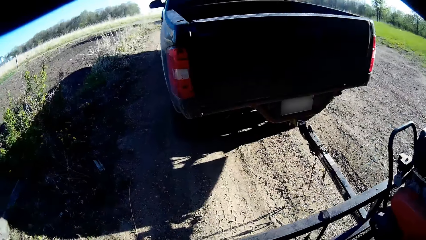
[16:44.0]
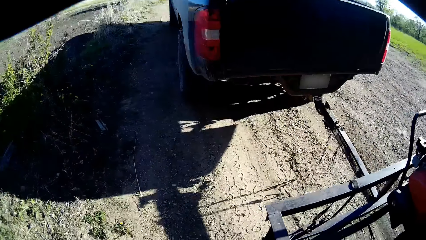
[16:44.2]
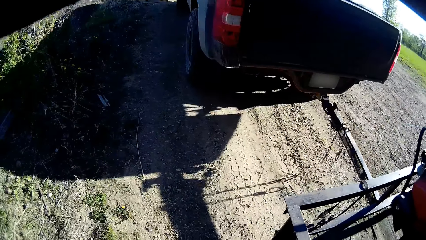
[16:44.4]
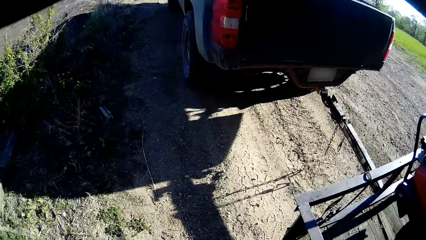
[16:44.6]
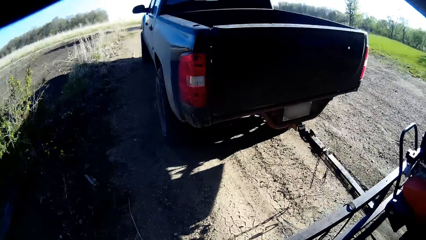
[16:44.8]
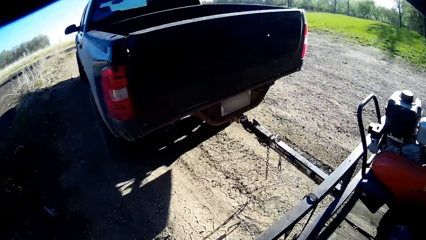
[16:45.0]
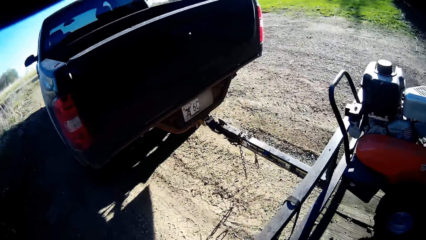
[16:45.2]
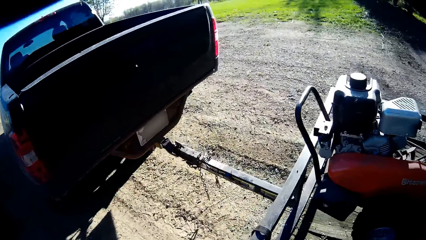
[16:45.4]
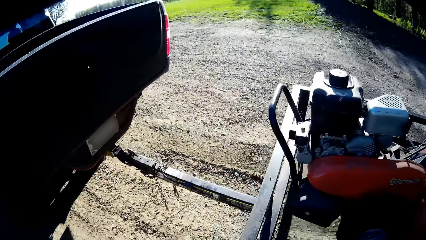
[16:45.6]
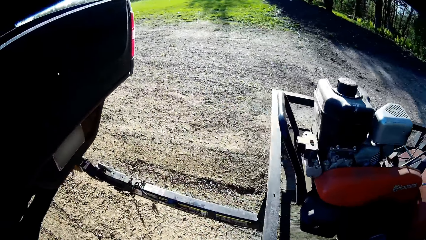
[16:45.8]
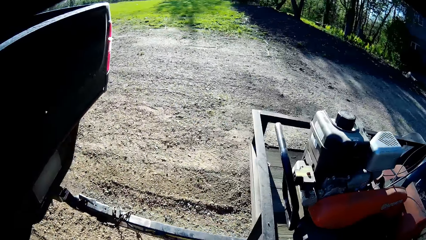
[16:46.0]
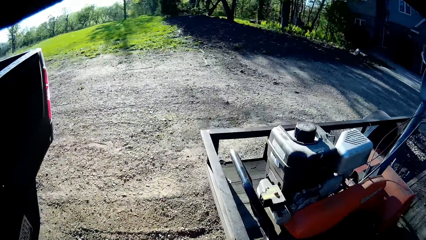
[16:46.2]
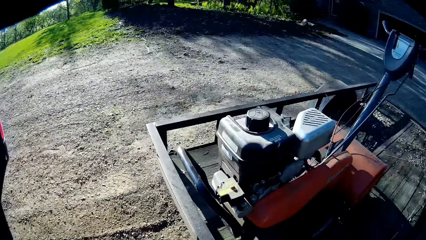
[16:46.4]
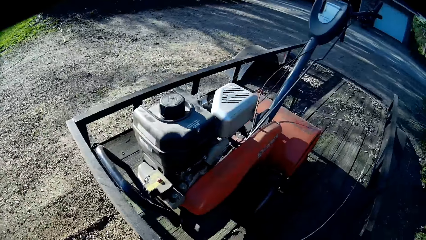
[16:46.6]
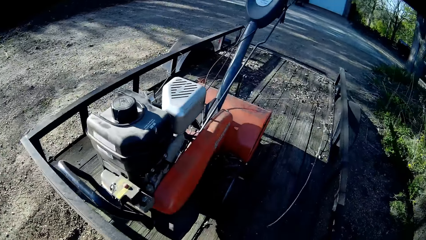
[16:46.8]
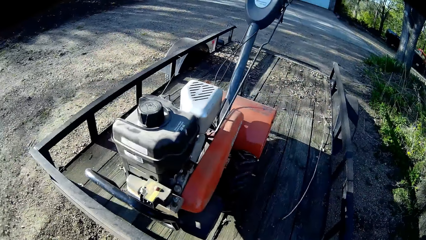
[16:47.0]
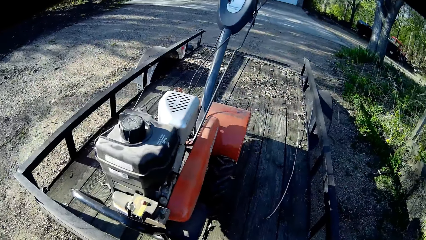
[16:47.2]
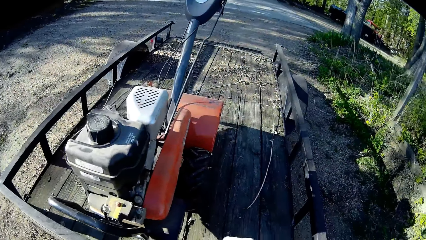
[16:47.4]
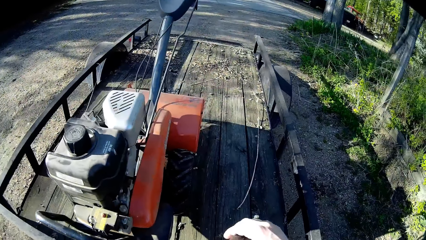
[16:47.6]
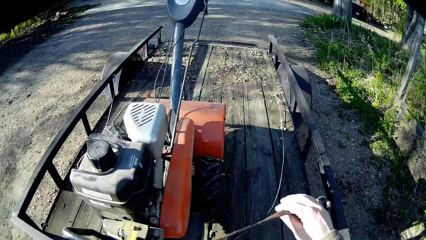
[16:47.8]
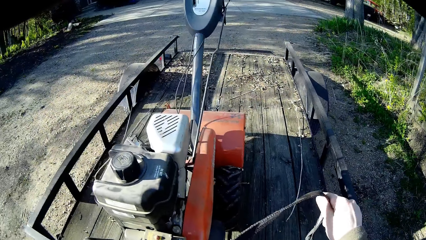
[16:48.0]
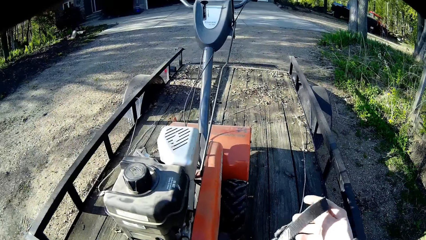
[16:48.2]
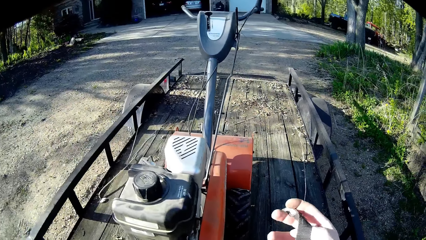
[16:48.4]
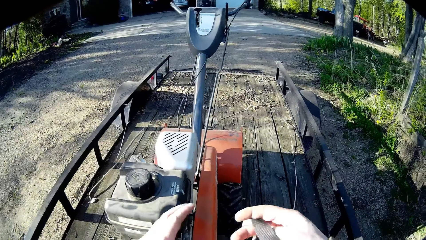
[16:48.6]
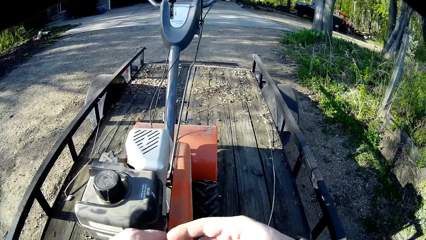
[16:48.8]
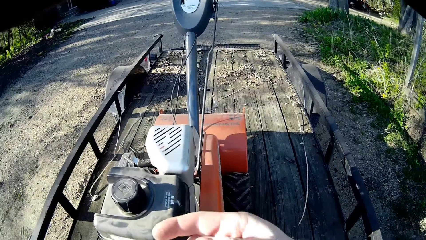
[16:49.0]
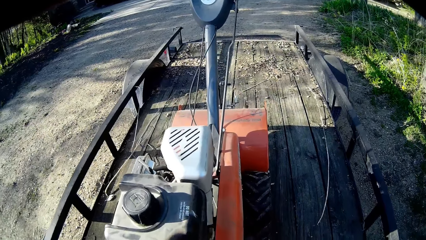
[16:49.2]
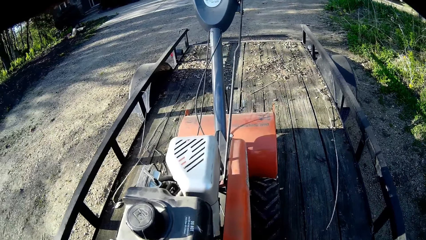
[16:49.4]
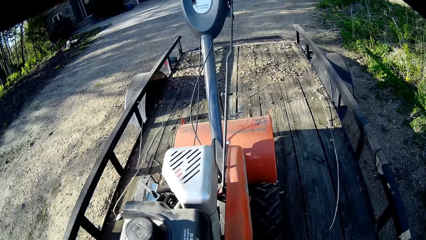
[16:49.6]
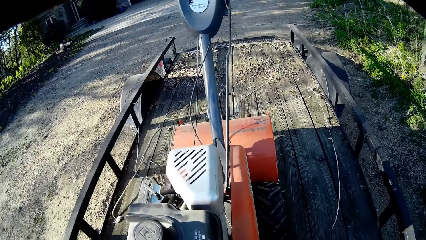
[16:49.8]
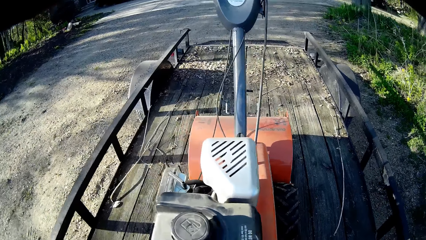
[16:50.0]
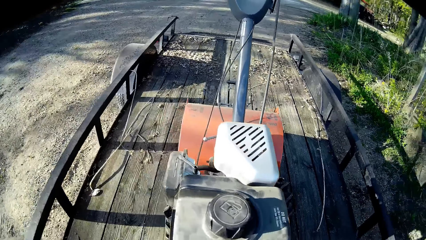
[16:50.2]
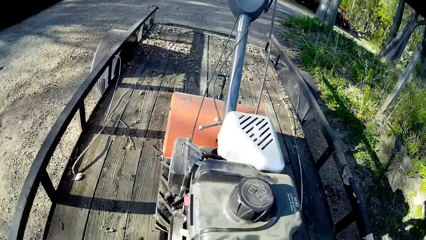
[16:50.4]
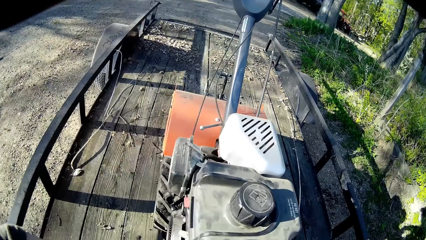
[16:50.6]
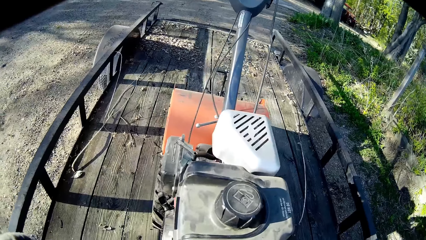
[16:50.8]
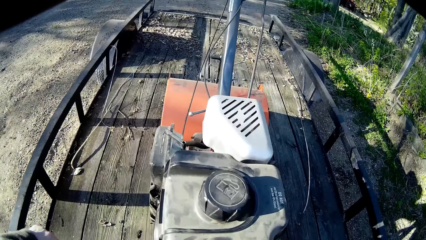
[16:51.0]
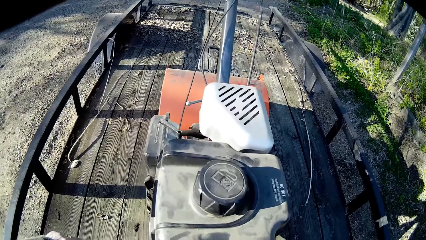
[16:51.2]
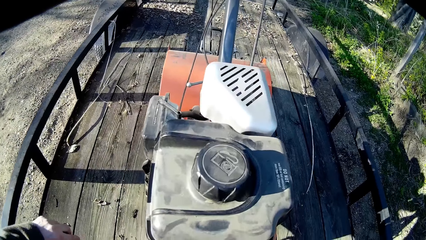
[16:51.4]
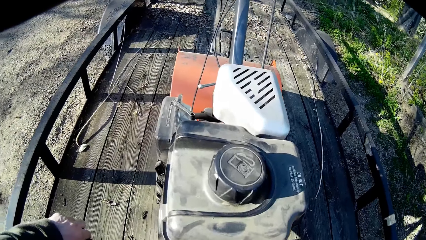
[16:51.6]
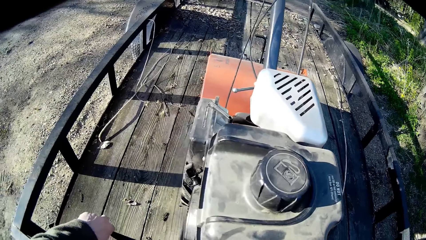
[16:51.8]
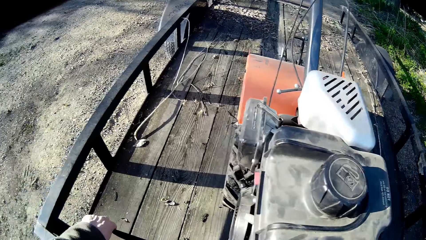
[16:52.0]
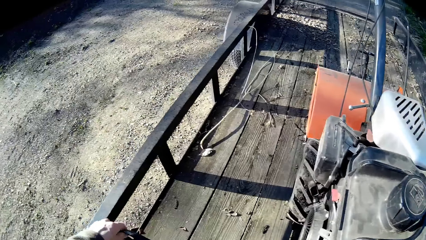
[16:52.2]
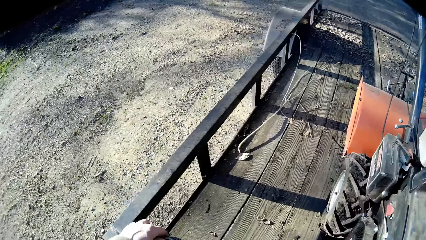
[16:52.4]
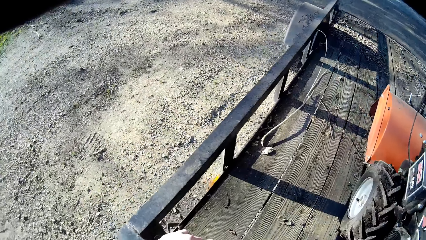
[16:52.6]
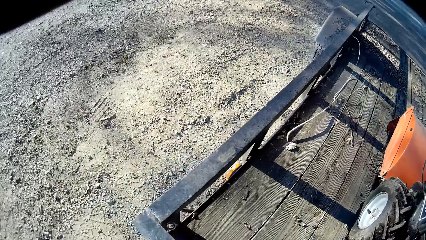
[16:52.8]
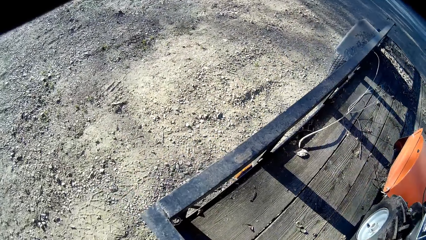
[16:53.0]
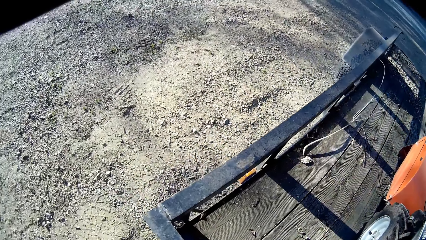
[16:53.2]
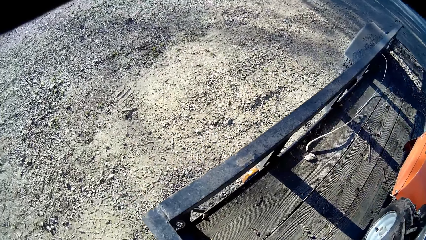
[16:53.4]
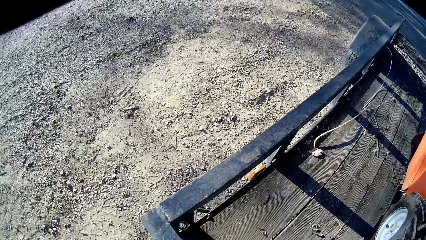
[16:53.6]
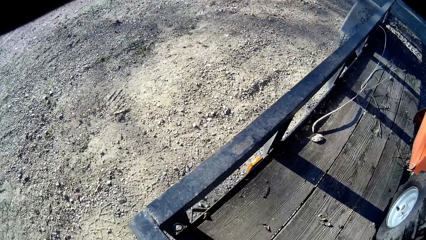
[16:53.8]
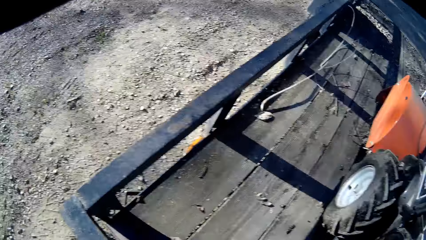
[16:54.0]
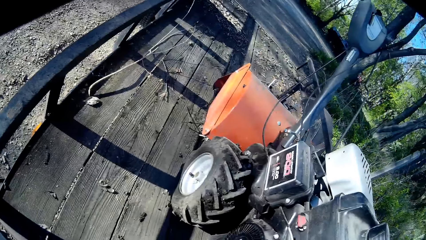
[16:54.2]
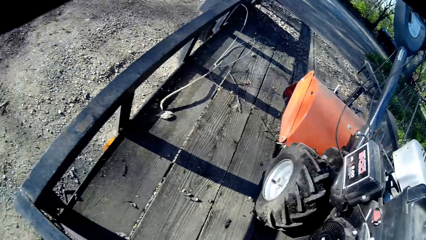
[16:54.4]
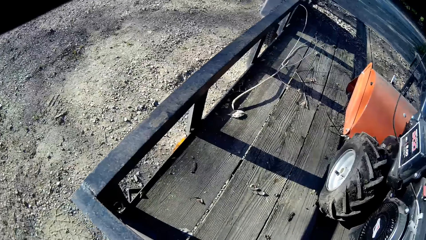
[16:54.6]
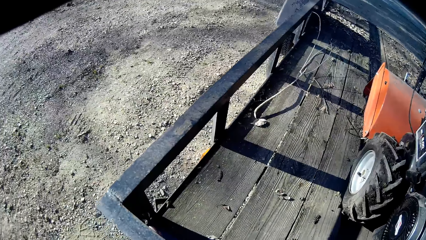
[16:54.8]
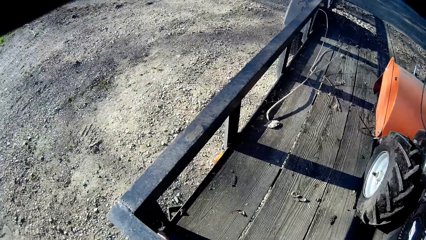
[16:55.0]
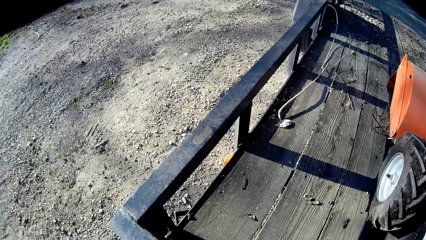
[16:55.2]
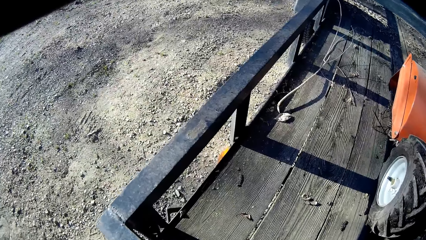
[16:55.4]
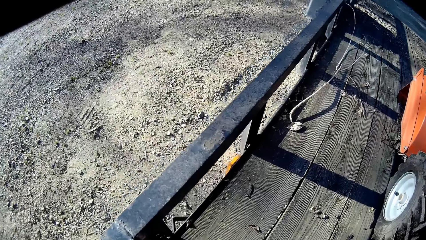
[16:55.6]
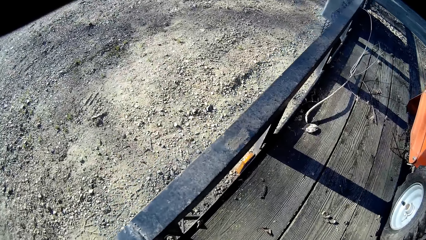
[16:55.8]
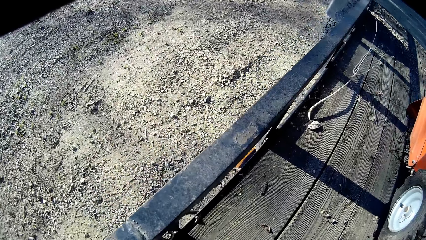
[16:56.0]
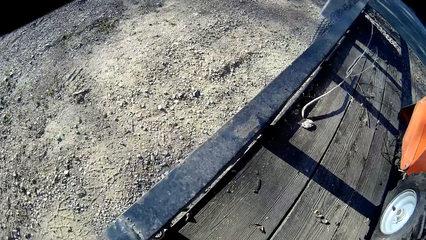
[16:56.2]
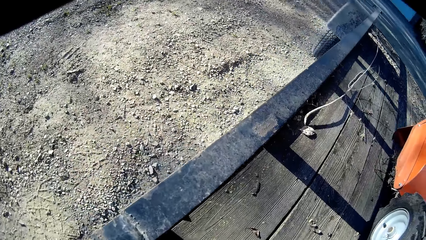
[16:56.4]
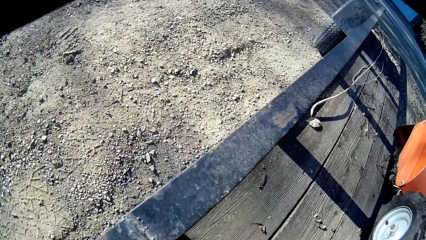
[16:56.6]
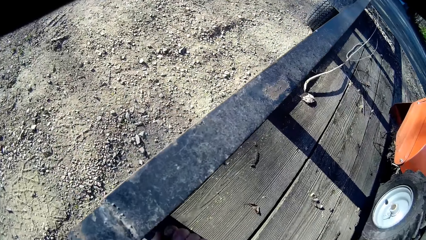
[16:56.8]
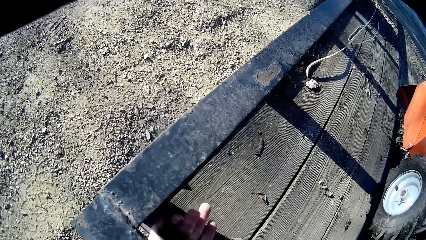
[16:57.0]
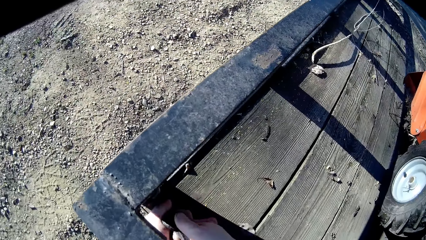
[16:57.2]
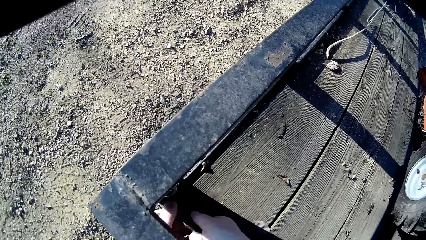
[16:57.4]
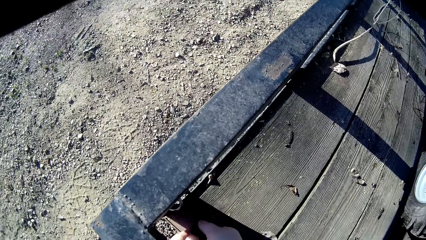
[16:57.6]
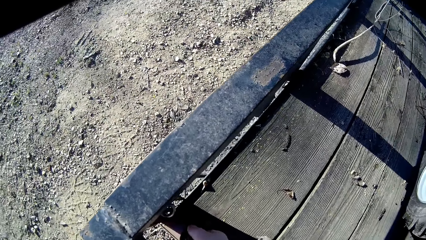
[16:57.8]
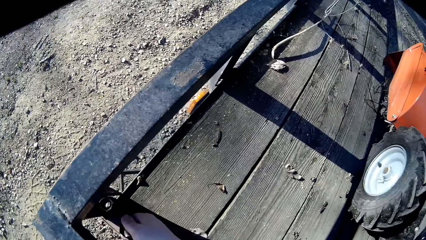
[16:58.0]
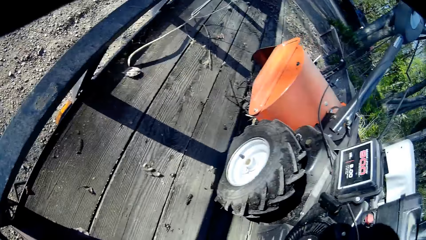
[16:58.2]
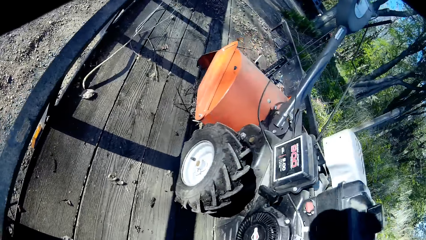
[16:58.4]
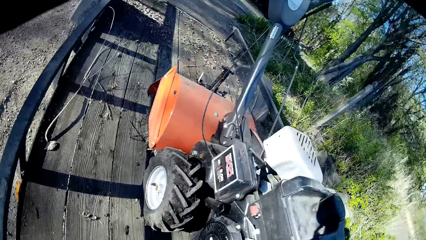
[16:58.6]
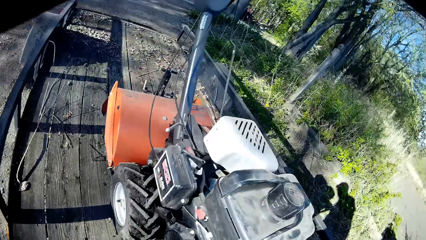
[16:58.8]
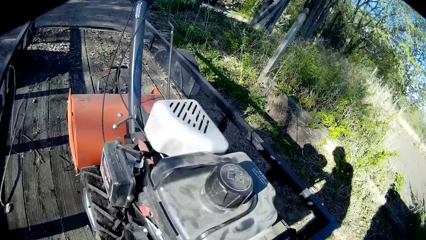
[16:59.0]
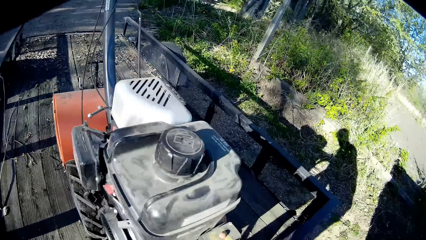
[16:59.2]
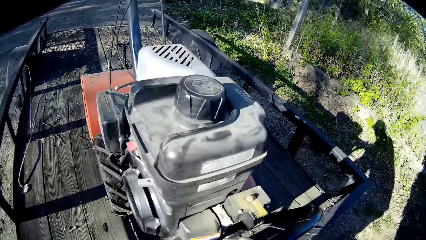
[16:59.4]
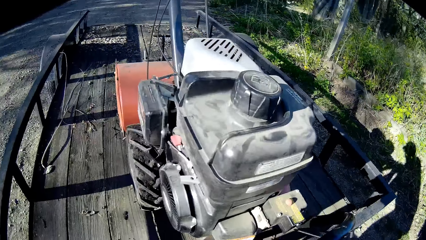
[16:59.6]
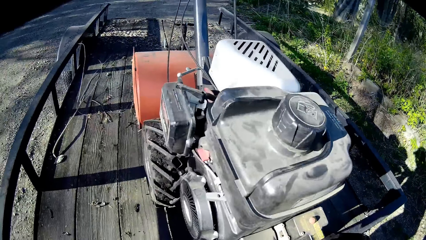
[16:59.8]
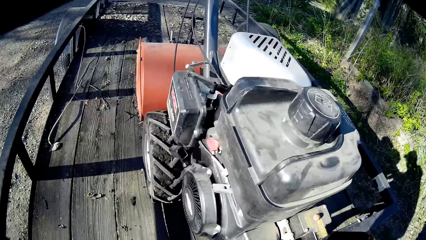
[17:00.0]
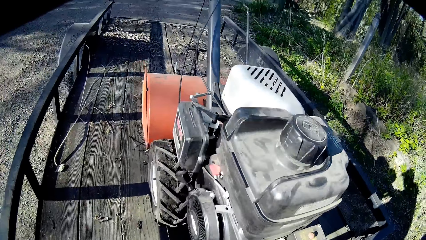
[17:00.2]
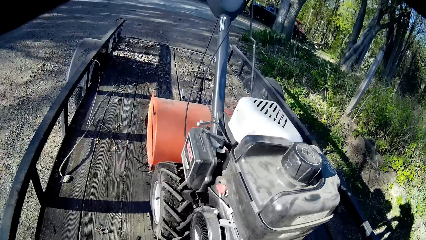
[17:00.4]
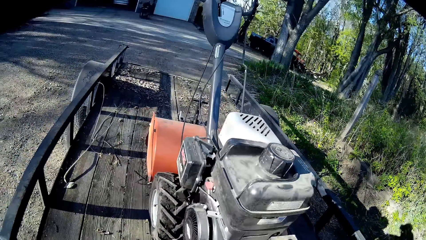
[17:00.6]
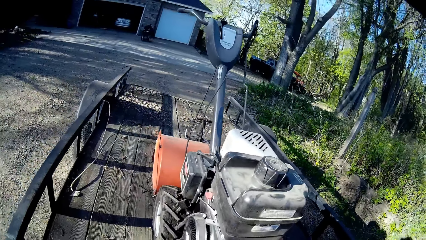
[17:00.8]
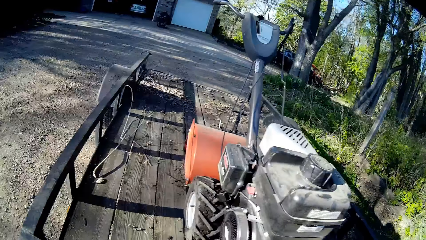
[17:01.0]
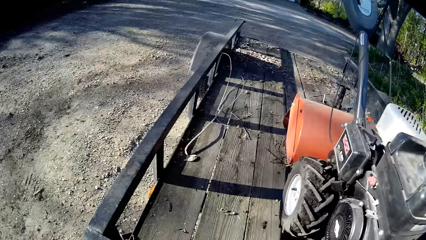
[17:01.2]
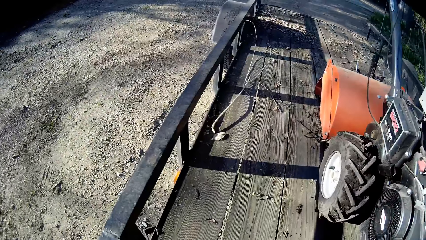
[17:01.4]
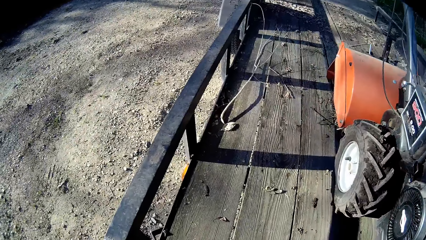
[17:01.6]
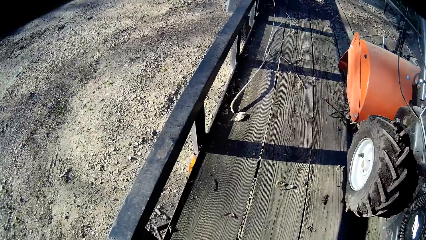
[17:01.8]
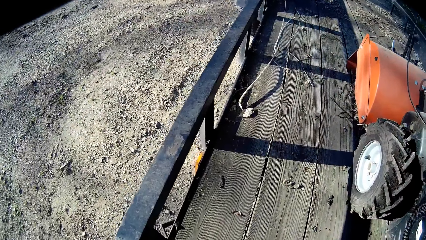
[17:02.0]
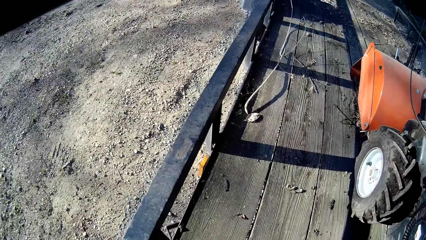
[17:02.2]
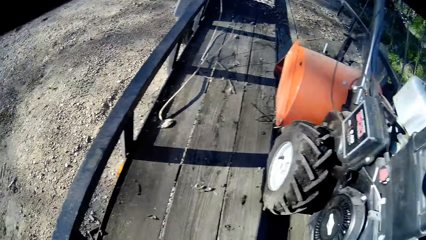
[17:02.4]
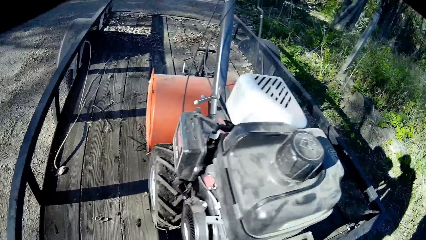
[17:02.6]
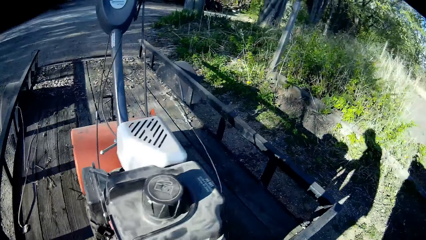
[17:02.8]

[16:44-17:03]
The camera wearer jumps down the tractor. He walks to the front of the pickup's cart. He uses both his hands to tie the lawn mower to the pickup's cart with a rope.
